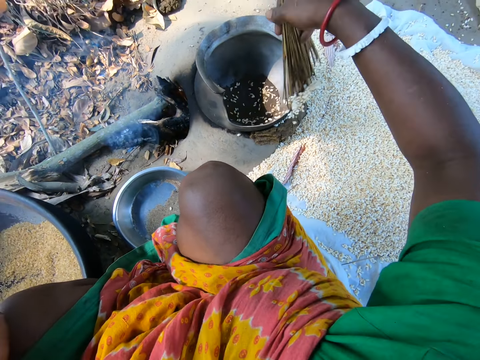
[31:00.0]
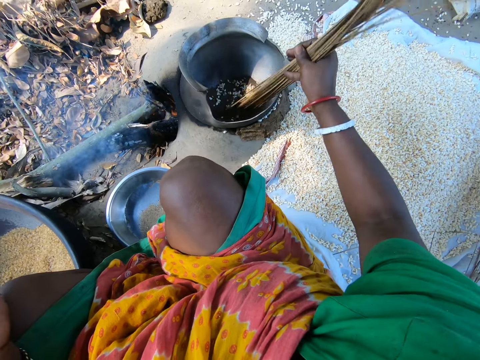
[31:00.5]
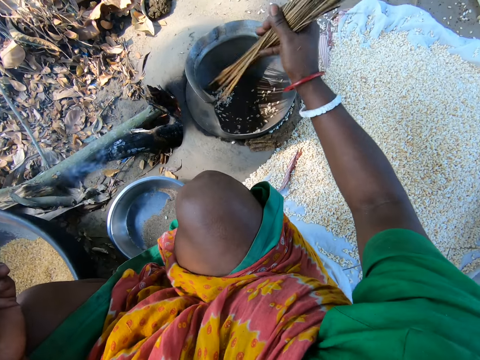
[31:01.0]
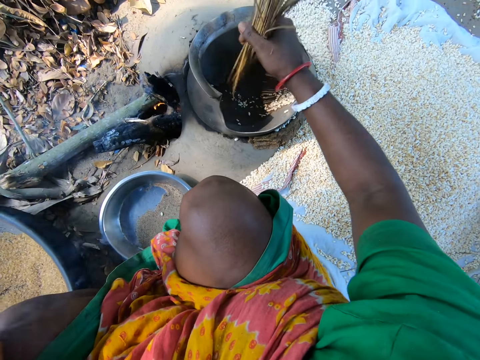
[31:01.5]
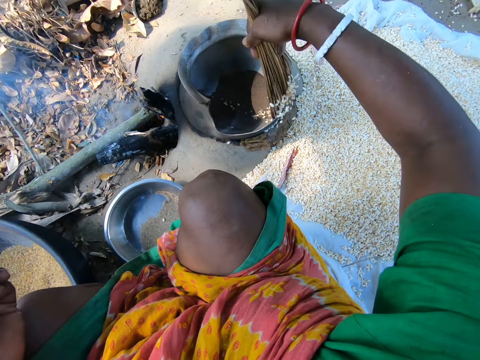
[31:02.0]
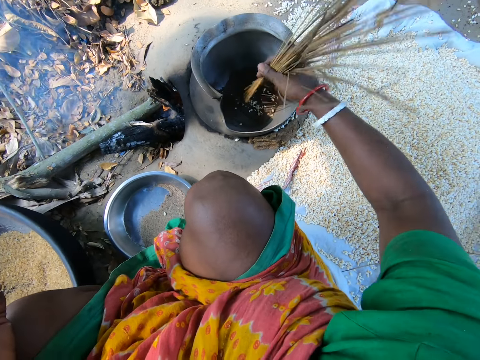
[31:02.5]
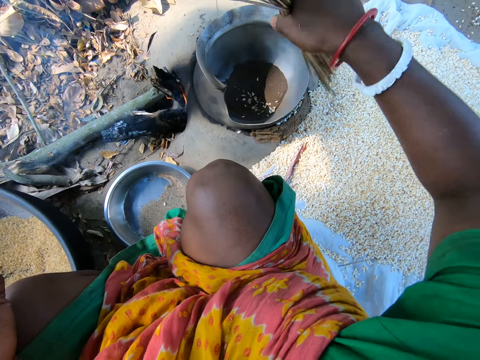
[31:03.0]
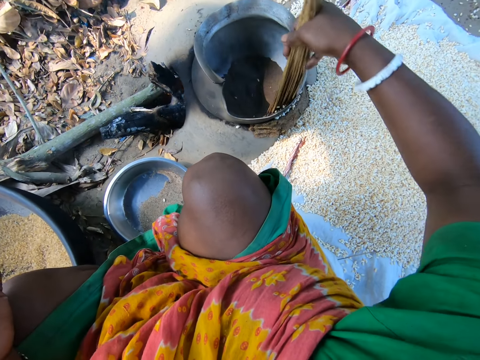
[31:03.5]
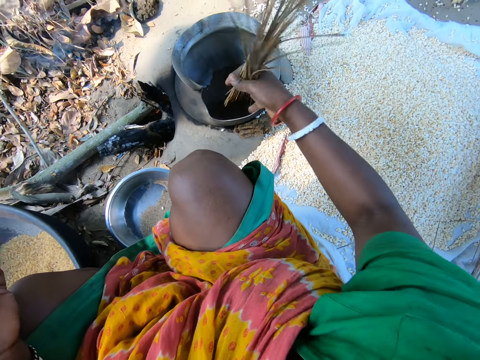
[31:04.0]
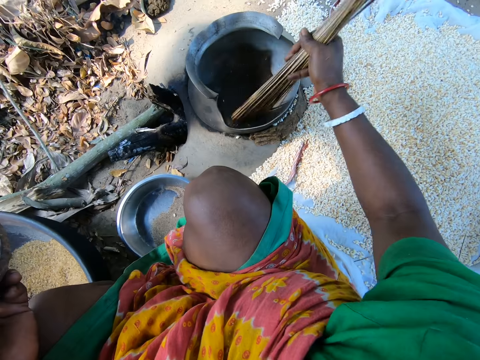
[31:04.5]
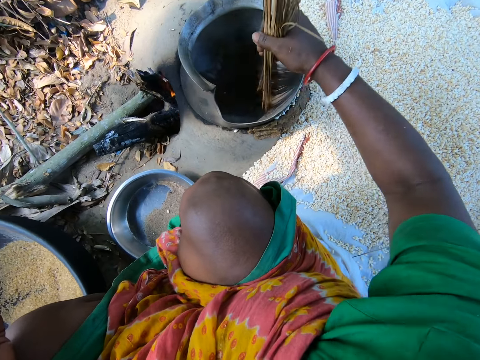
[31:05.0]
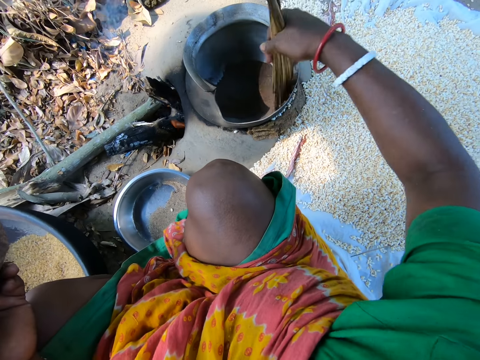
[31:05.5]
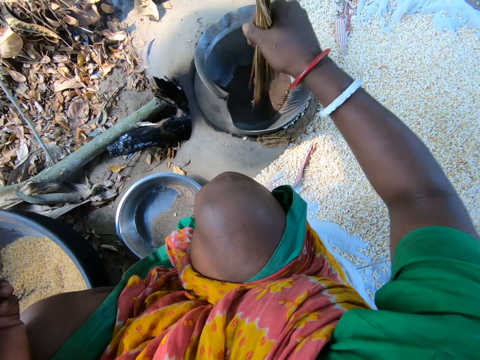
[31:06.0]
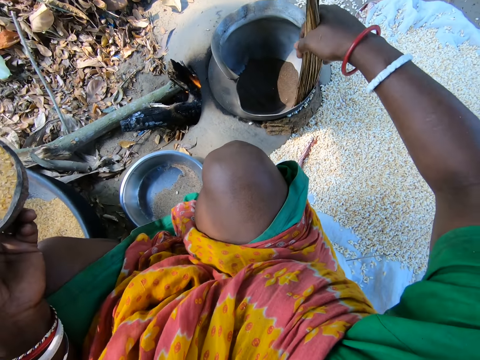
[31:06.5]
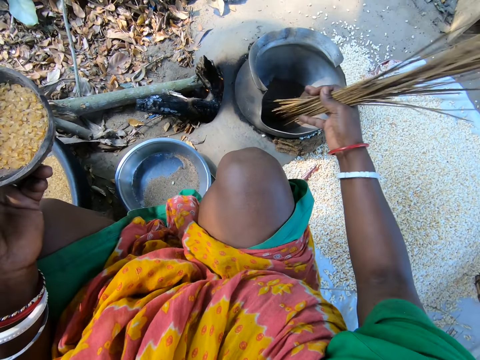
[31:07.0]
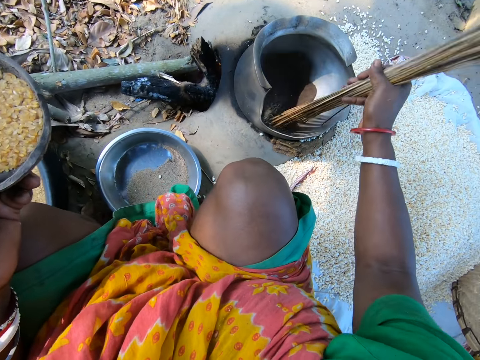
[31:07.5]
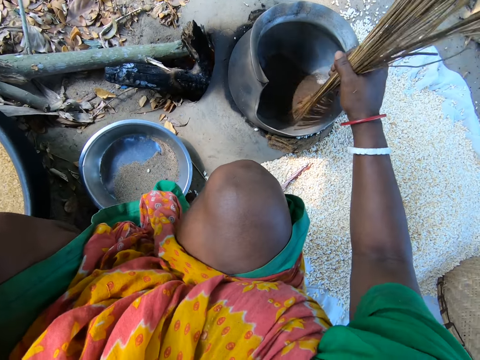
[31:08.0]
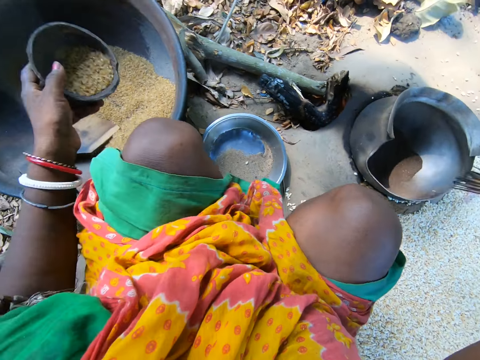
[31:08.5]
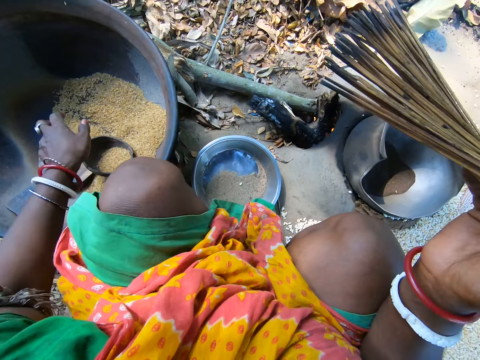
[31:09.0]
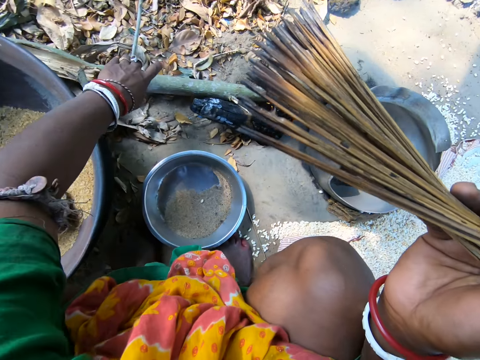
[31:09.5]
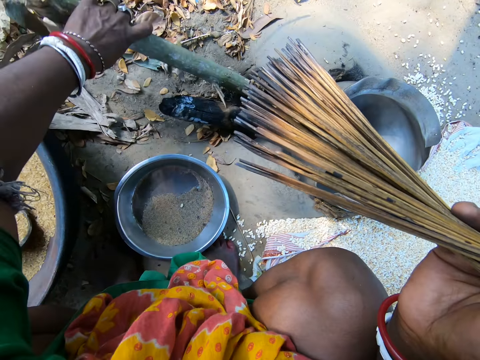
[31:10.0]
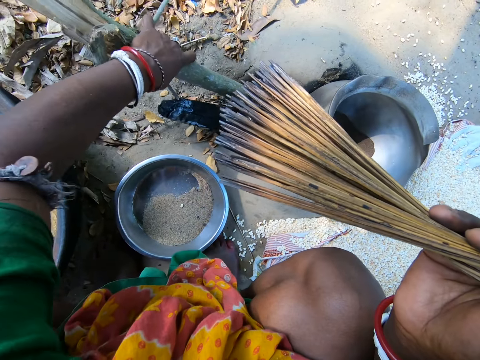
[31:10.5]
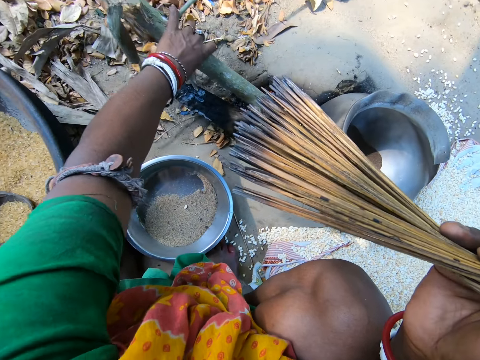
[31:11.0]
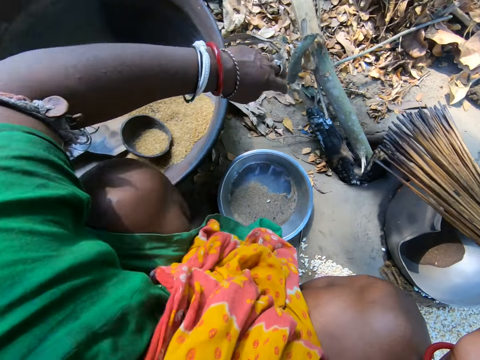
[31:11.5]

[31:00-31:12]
The camera wearer stirs the grains. They remove the grains from the pot. They stir the grains. They remove the grains from the pot. They stir the grains. They drop the bowl inside the basin of rice on the floor. They hold the firewood. They adjust the sticks on the fire. They push the firewood in the fireplace.

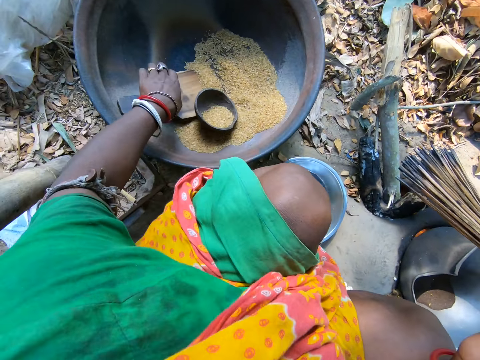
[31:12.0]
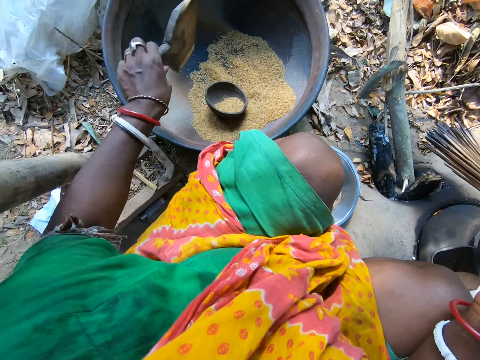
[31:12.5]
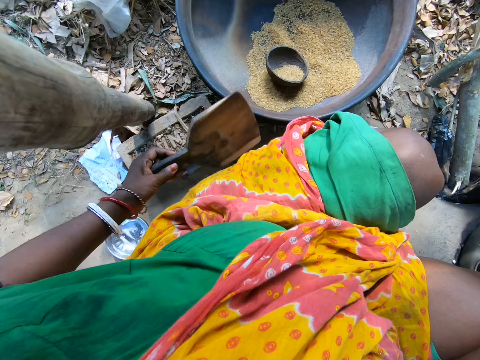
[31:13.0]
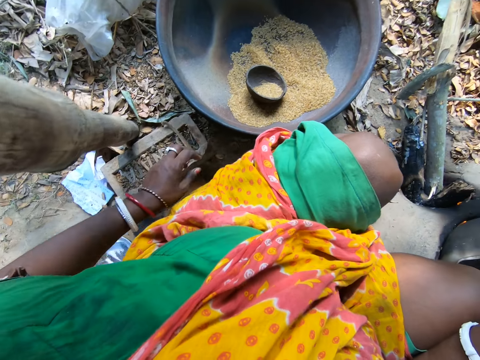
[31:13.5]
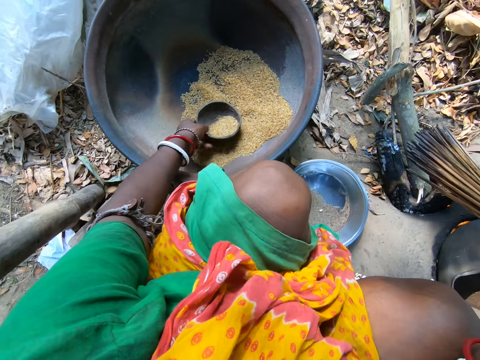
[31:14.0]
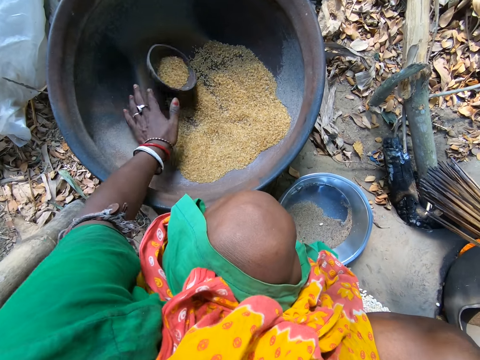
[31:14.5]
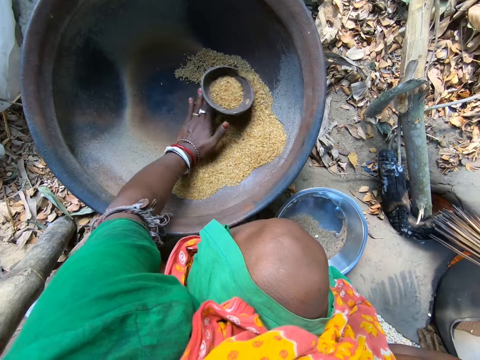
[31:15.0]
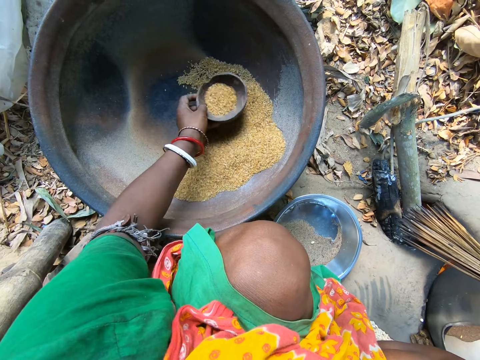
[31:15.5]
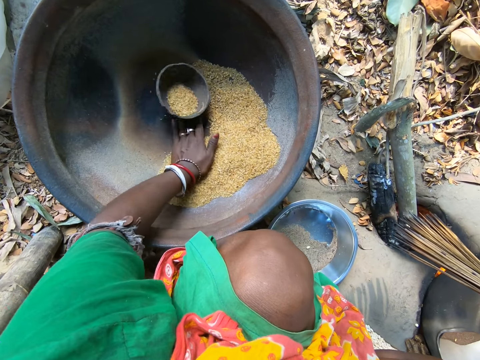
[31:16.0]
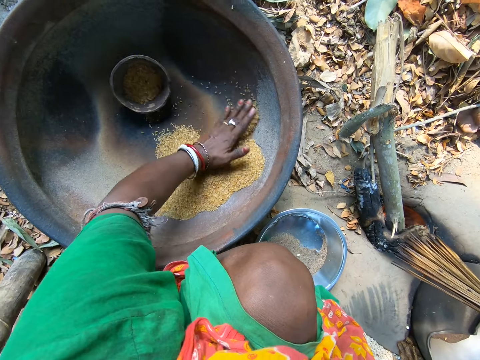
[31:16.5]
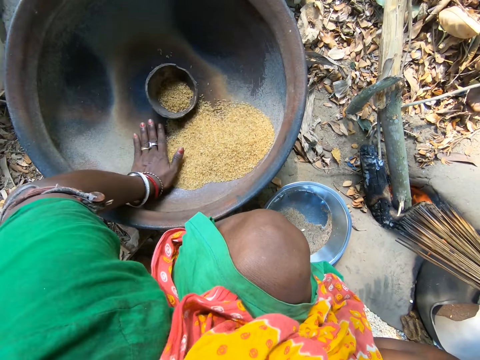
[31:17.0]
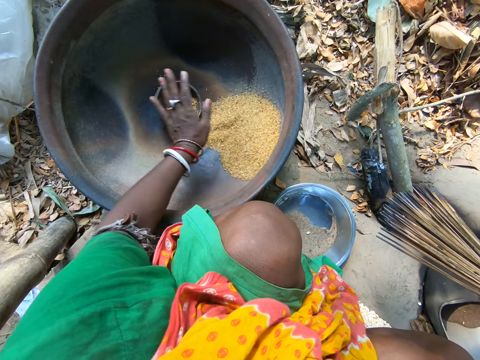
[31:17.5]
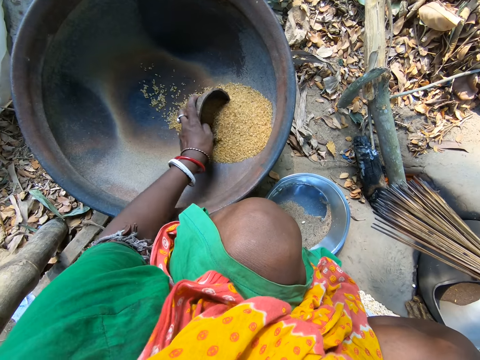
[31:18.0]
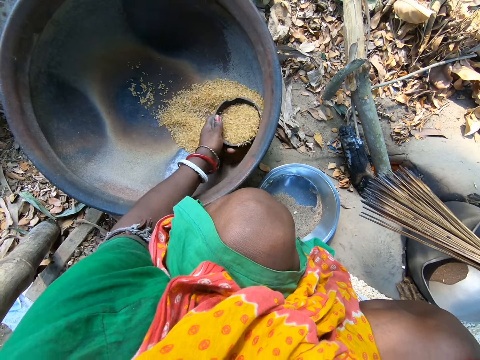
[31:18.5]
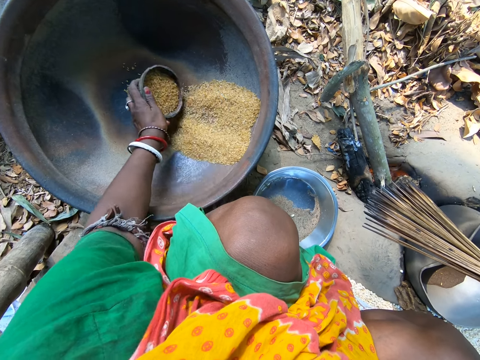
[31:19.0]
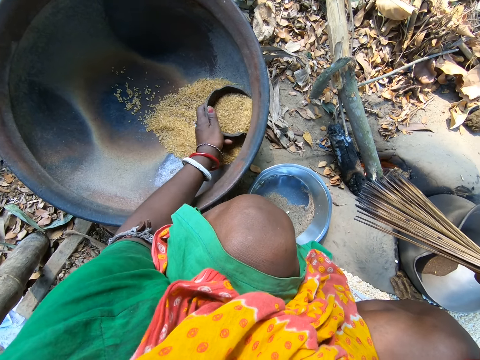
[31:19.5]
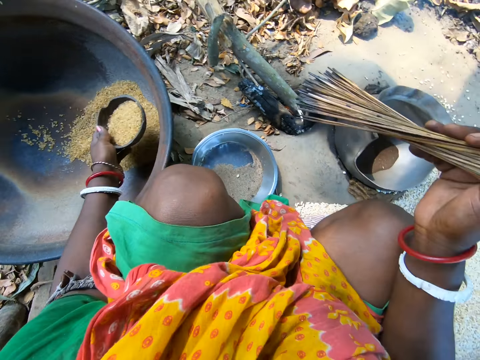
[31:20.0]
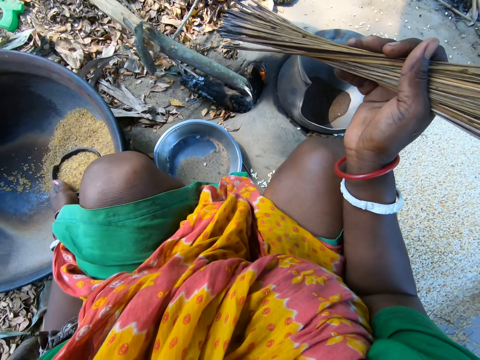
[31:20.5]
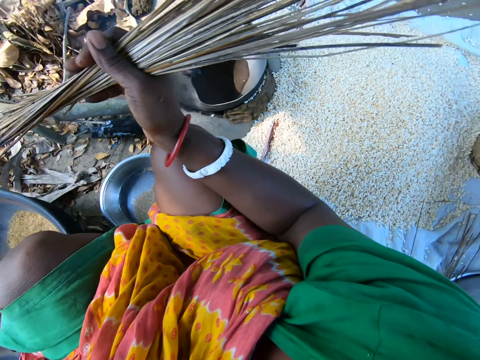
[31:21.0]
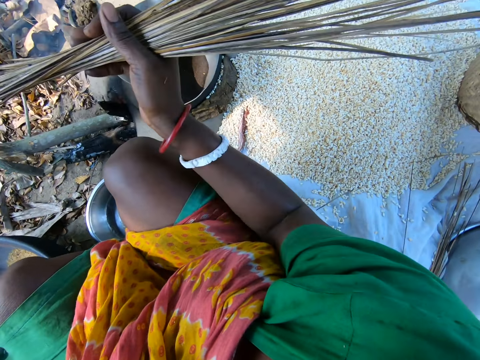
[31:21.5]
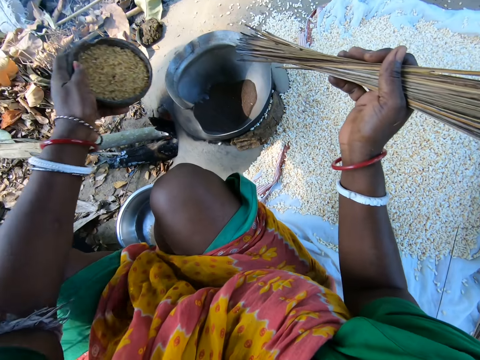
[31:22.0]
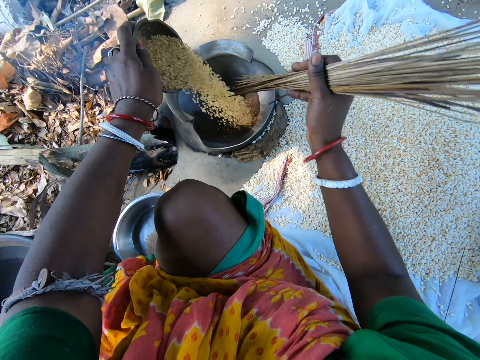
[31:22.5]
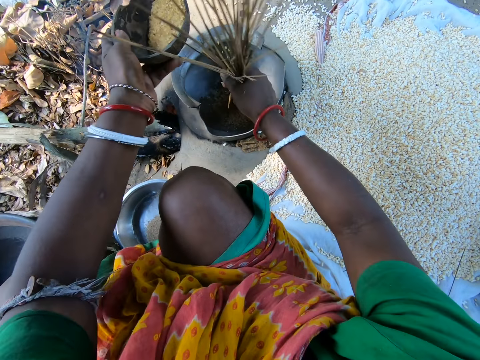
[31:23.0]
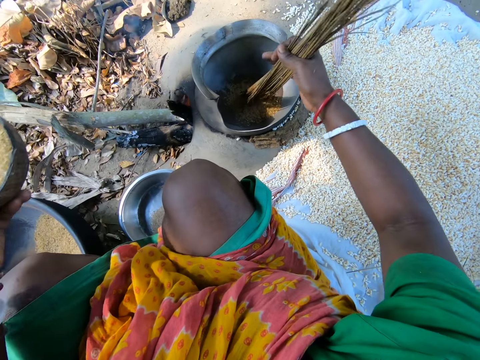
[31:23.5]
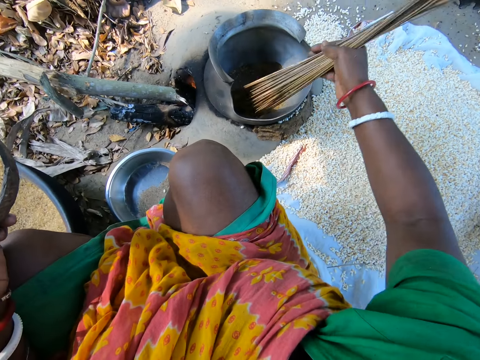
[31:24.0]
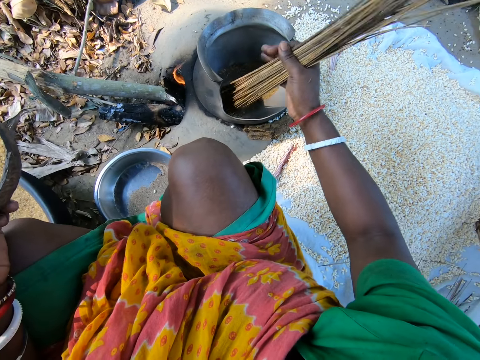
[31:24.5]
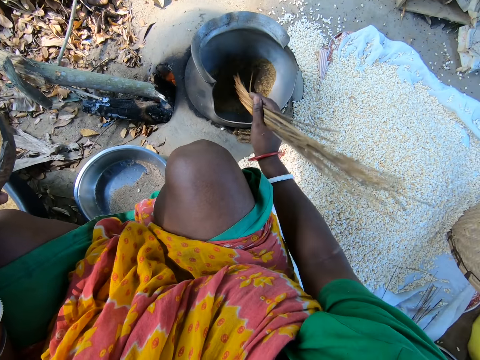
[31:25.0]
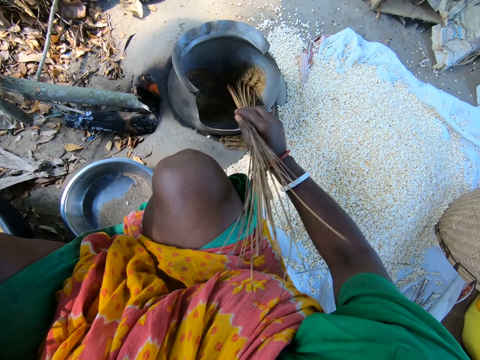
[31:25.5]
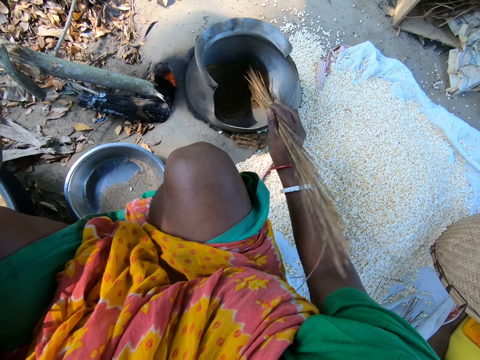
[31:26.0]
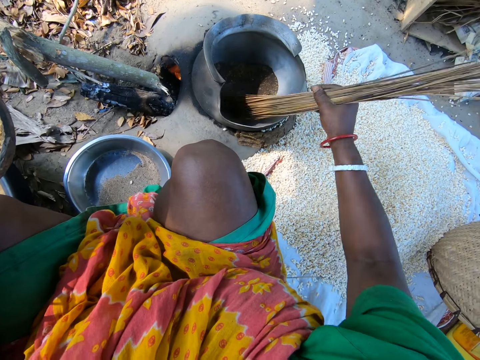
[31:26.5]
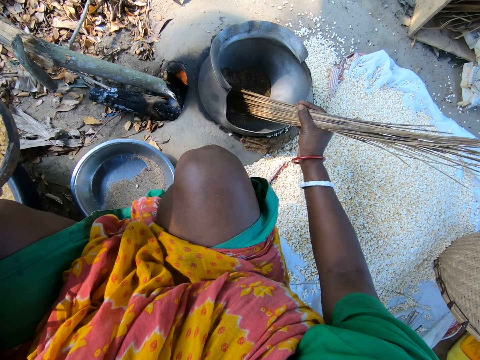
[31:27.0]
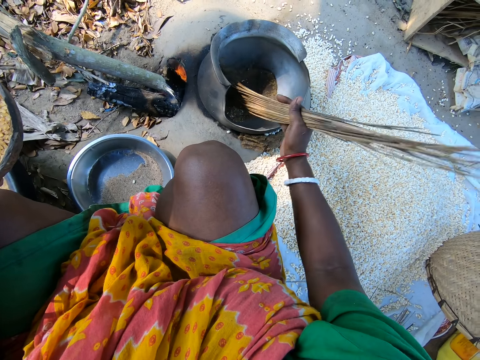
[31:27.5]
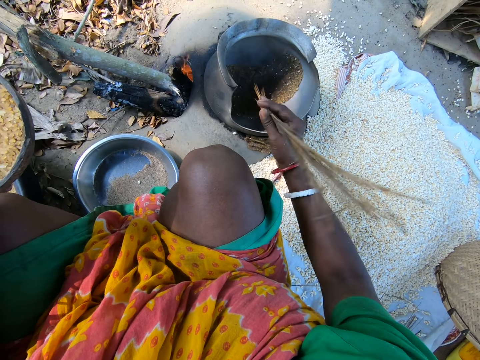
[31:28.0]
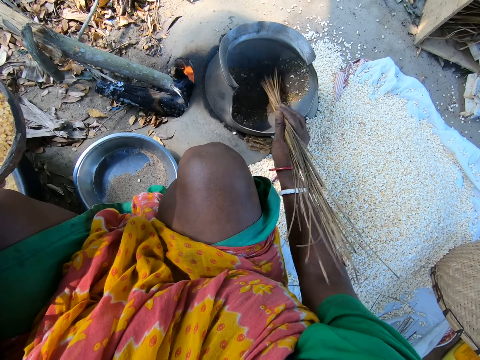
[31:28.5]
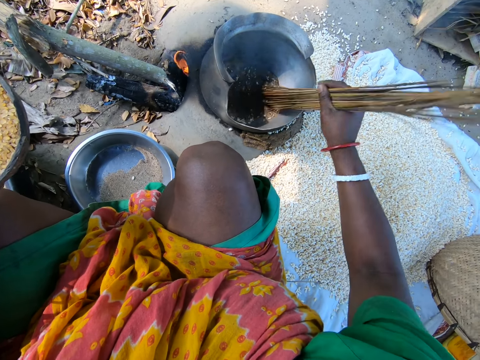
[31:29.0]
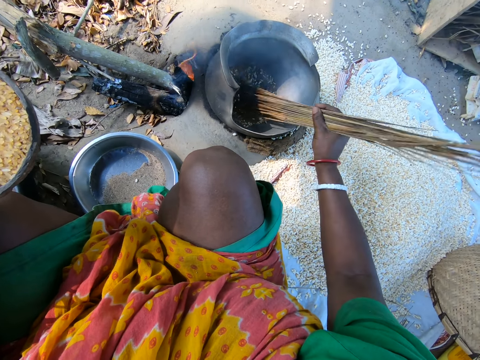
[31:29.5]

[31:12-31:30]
The camera wearer picks a scooping spoon in the basin of rice on the floor. She drops the scooping spoon on the floor. She moves a bowl inside the basin of rice. She collects the grains. She moves the bowl in the basin. She collects the grains. She moves the rice in the basin with her hand. She scoops the rice in the basin with the bowl in her hand. She looks at the grains. She pours the rice in the bowl into the cooking pot. She mixes the Asian rice in the cooking pot with the broom sticks in her hand.
